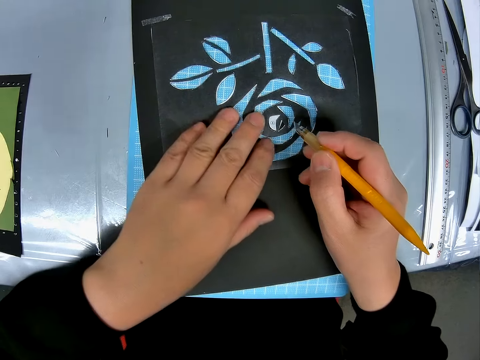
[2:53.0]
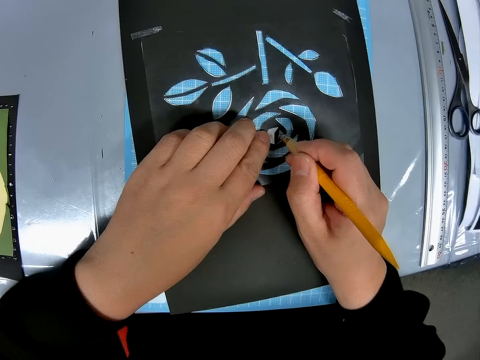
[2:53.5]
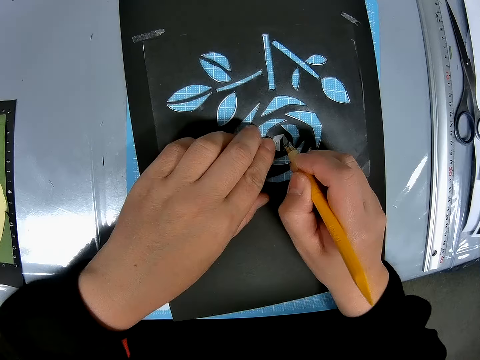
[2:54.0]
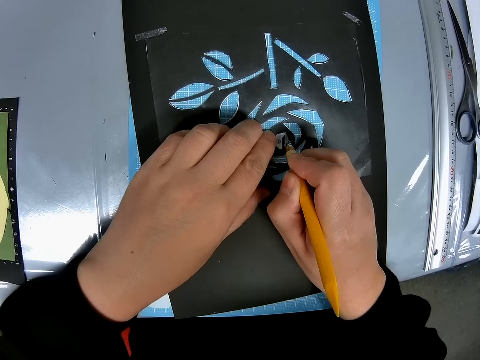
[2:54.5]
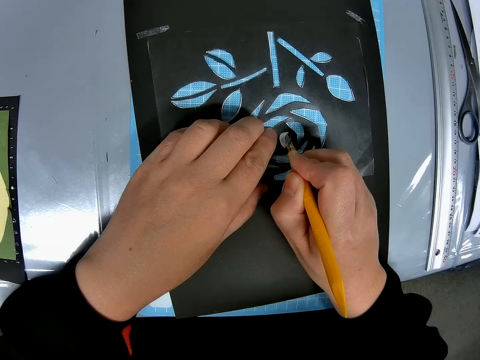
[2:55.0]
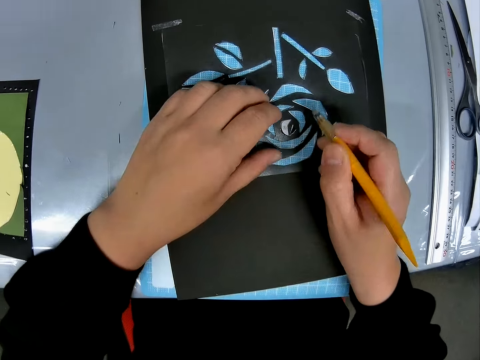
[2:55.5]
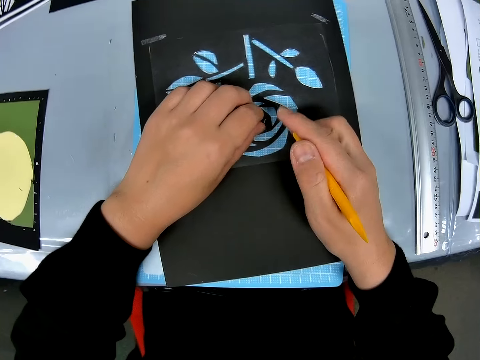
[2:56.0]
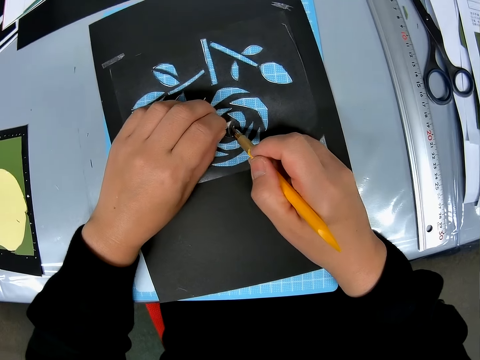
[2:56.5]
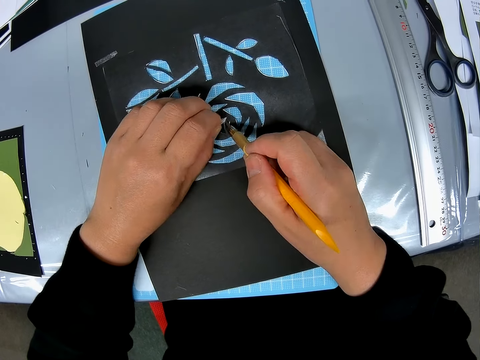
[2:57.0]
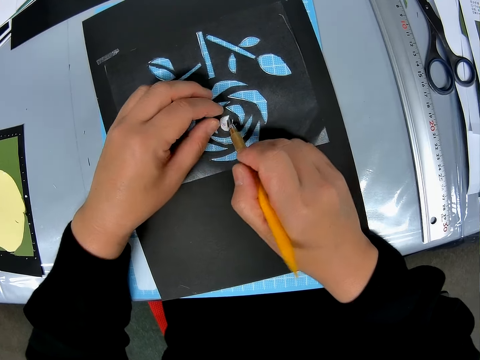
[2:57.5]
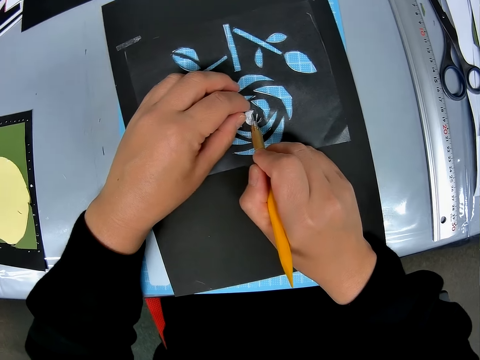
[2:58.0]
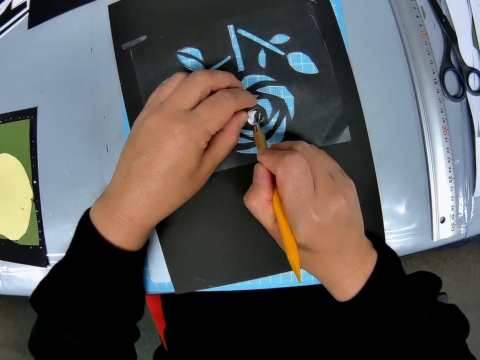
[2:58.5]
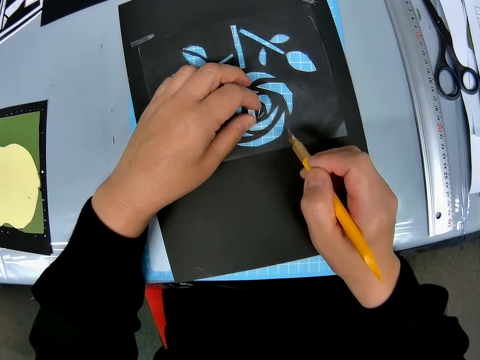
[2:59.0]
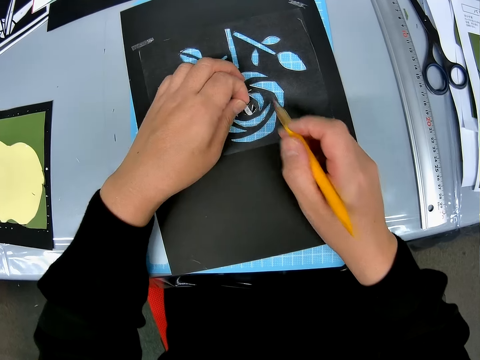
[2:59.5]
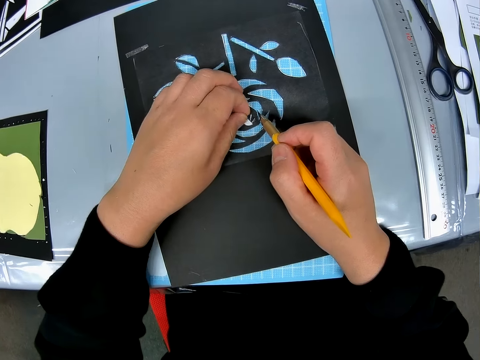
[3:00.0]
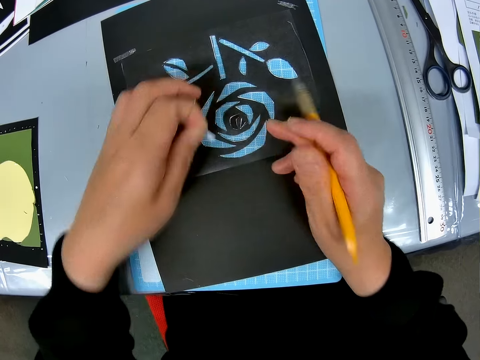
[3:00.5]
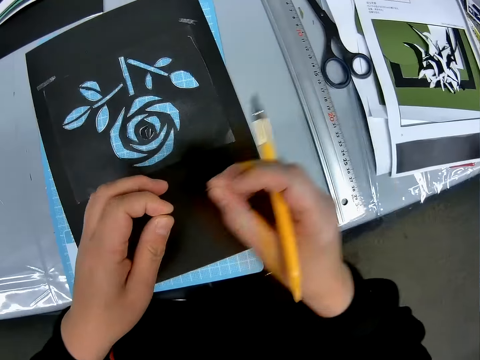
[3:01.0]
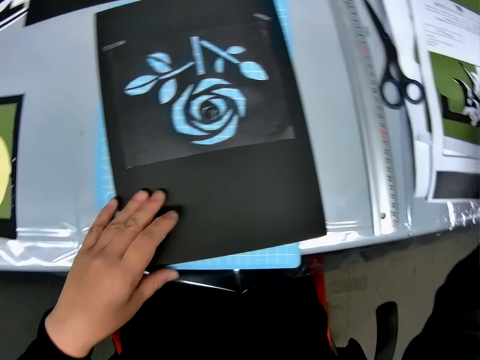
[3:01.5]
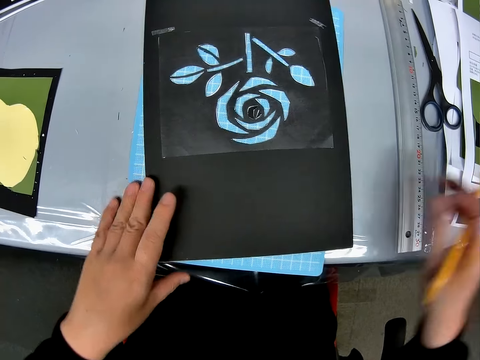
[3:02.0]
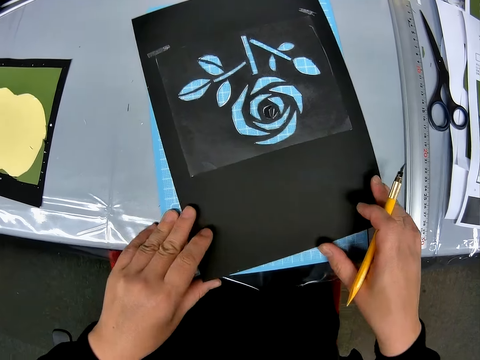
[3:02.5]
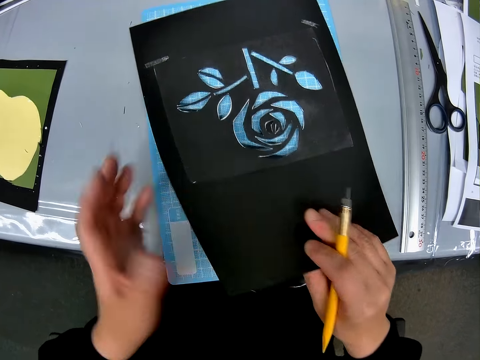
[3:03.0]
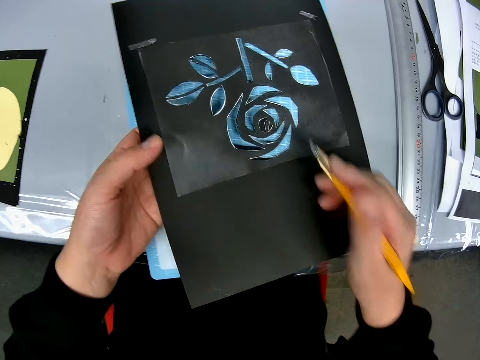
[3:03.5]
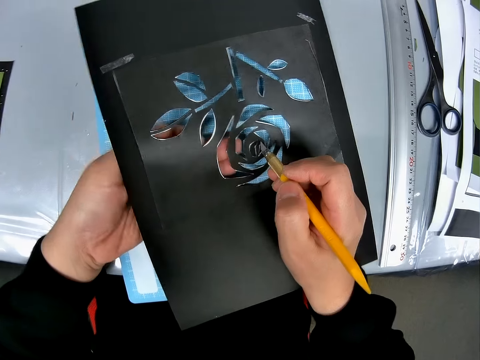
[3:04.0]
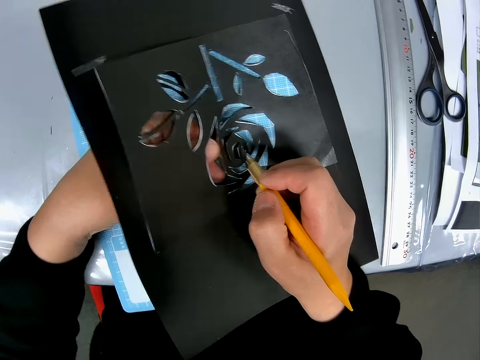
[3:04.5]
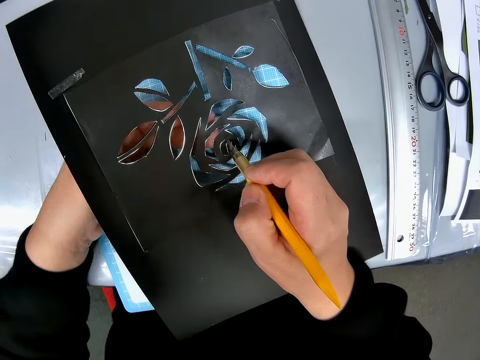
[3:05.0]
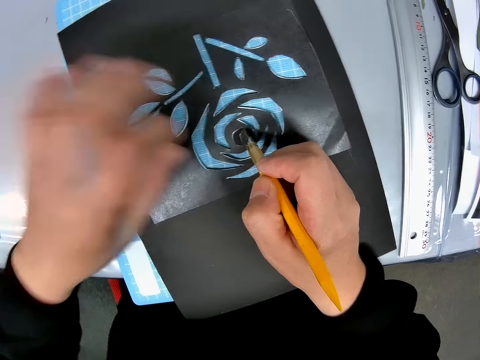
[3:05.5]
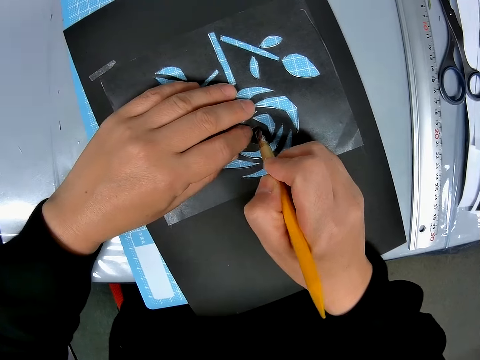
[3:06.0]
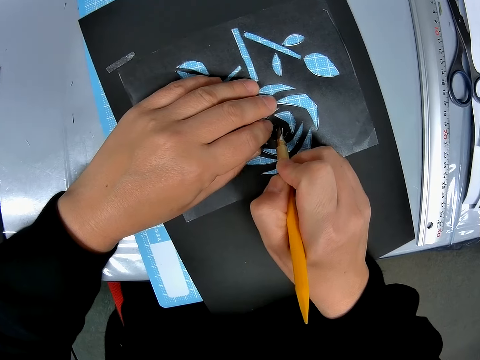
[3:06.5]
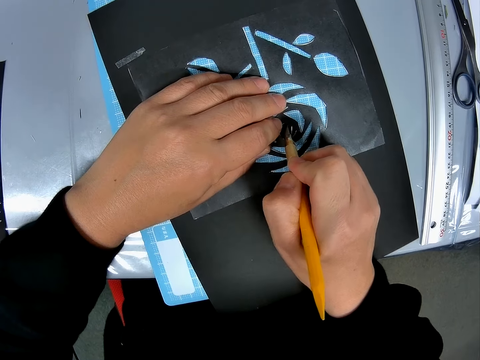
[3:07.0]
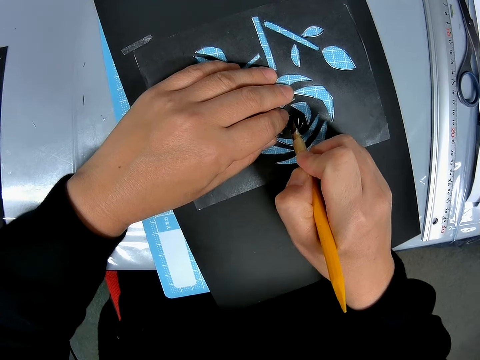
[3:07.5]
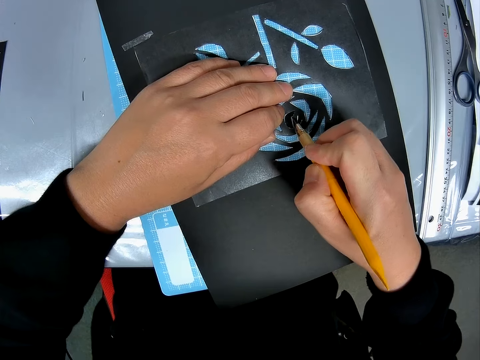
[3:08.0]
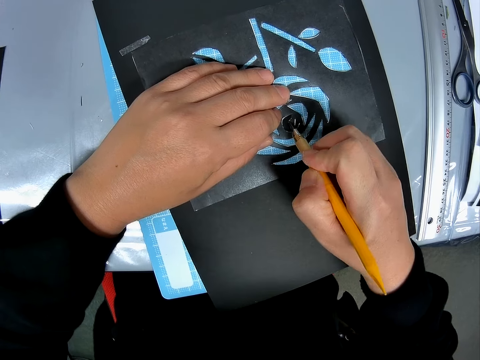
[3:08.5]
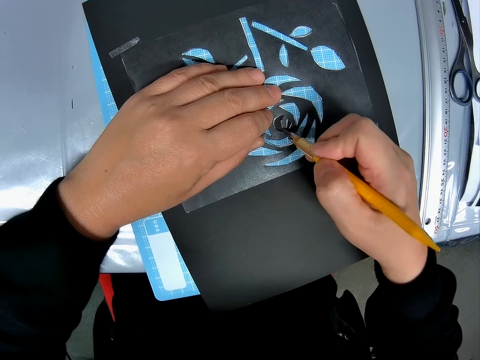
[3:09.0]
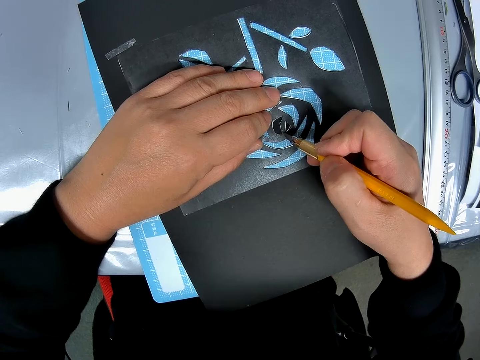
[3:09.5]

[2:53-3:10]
The camera wearer cuts the craft sheets with the pen cutter. He detaches the pieces from the craft sheets. He drops the pieces on the pile of papers on the table. He places his left hand under the craft sheets. He cuts the craft sheets with the pen cutter.

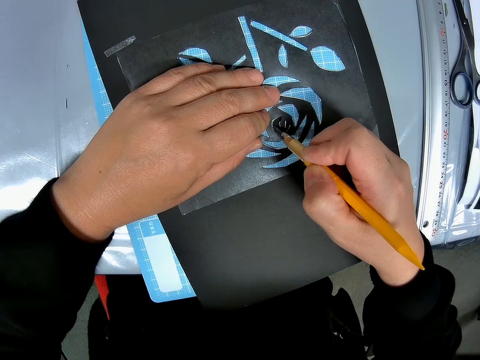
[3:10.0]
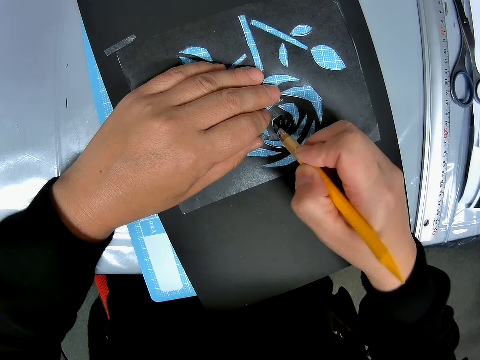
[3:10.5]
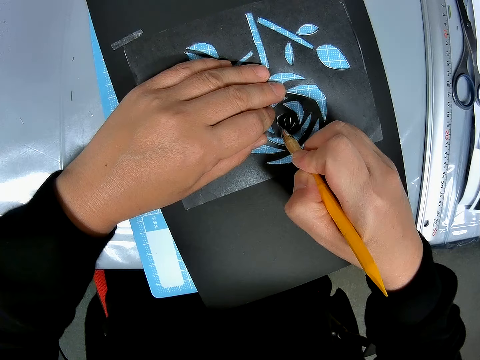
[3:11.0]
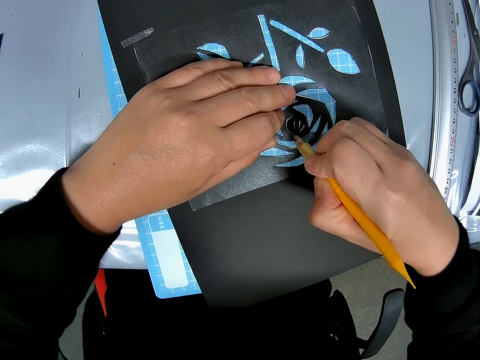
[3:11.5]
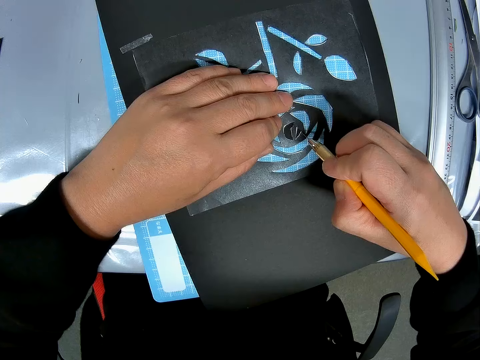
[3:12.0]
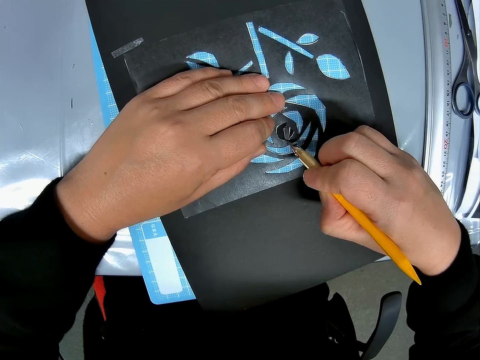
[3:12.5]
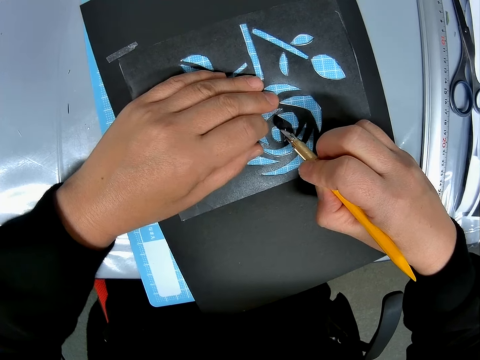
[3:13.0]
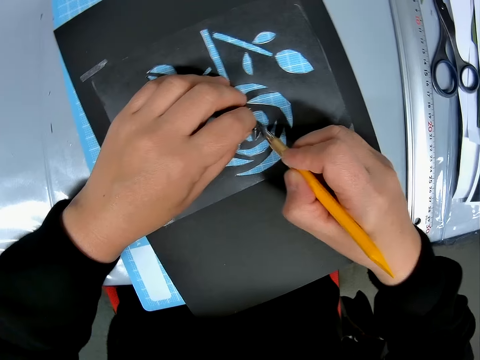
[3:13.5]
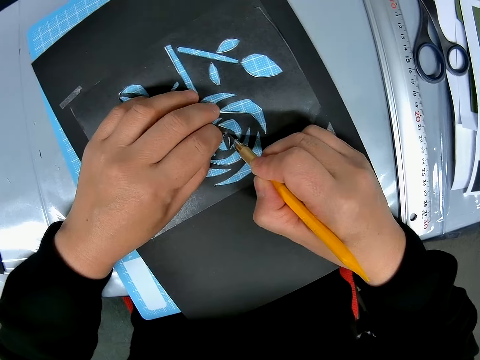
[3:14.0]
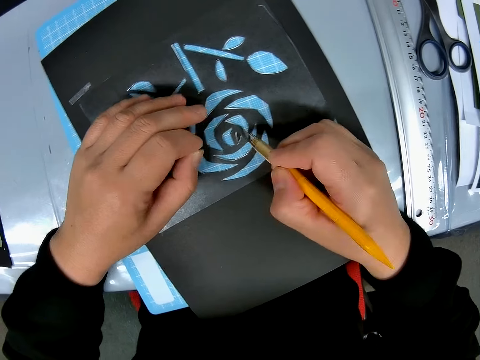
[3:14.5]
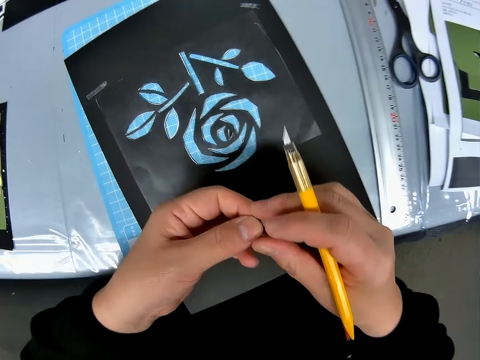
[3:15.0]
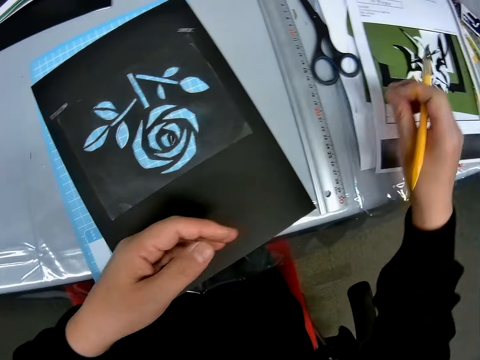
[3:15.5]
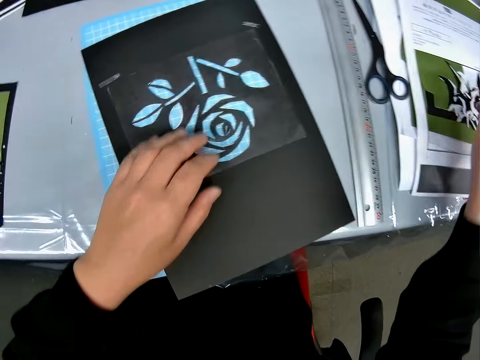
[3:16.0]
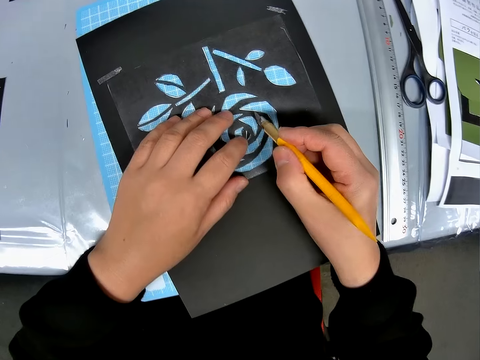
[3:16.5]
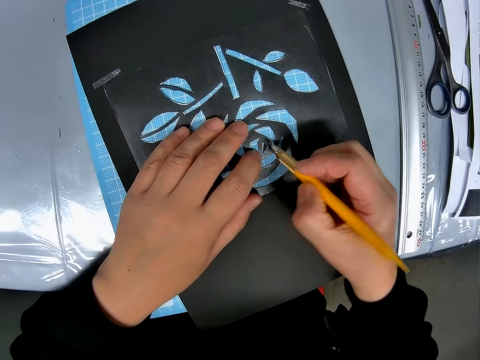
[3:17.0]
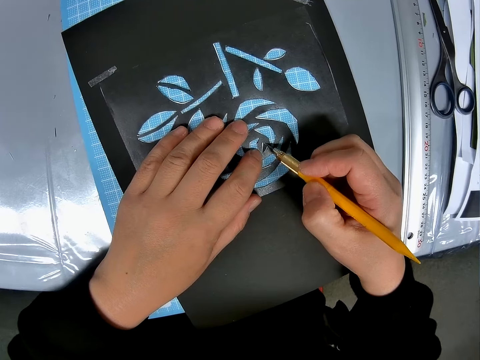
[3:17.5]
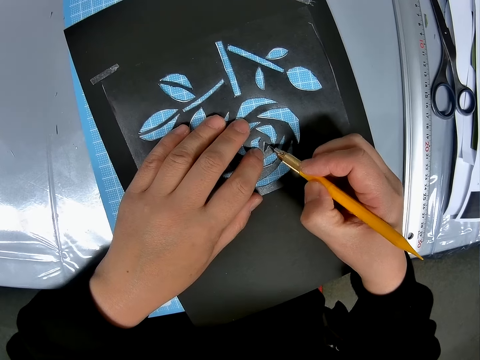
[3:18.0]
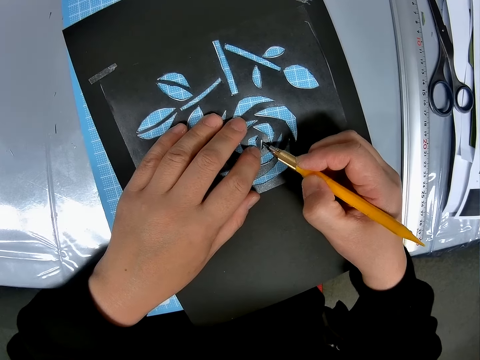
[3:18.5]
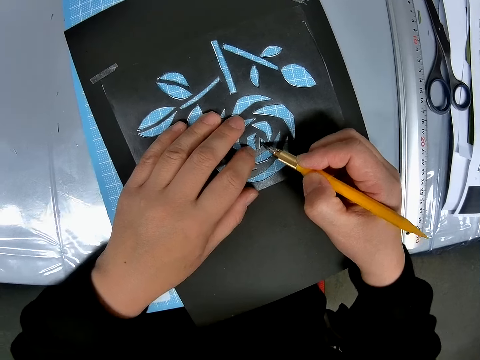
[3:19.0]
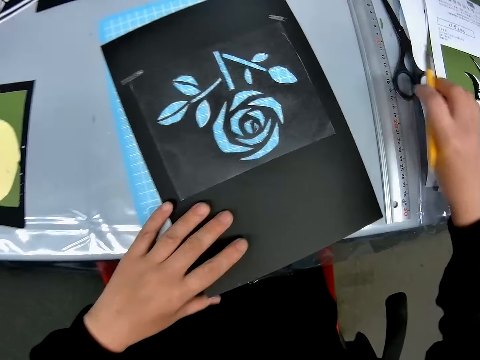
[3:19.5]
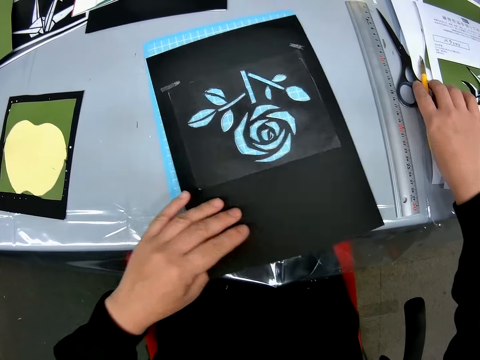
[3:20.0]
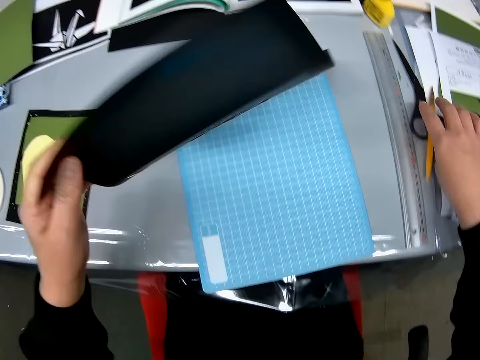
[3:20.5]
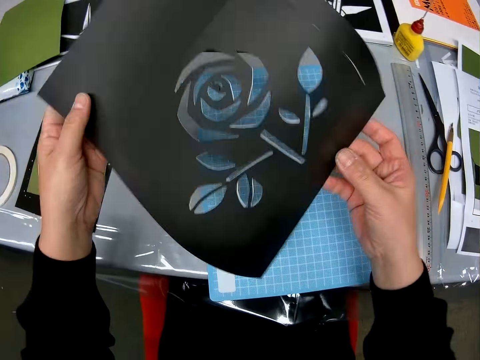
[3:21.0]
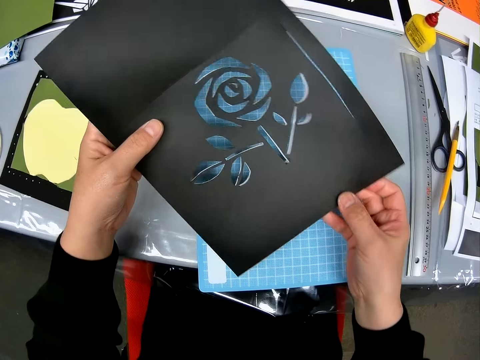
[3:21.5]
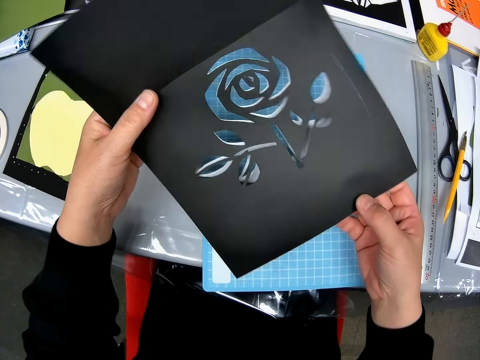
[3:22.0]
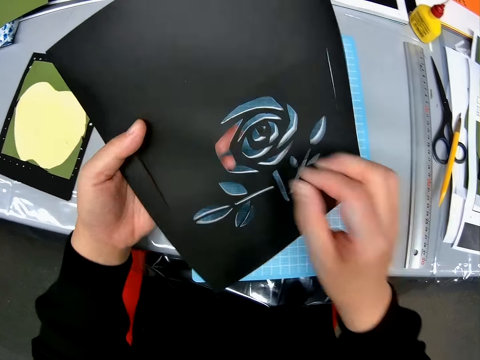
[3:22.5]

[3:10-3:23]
The camera wearer detaches the pieces from the craft sheets. They drop the pieces on the pile of papers on the table. They cut the craft sheets with the pen cutter. They place the pen cutter on the table. They turn over the craft sheets on the cutting sheet.
